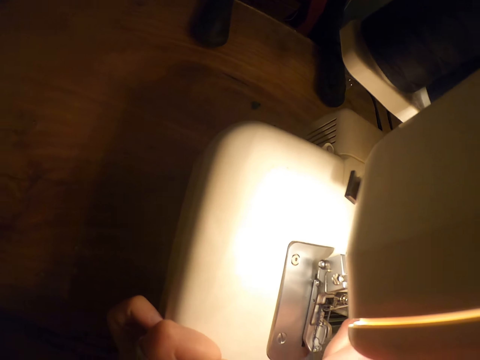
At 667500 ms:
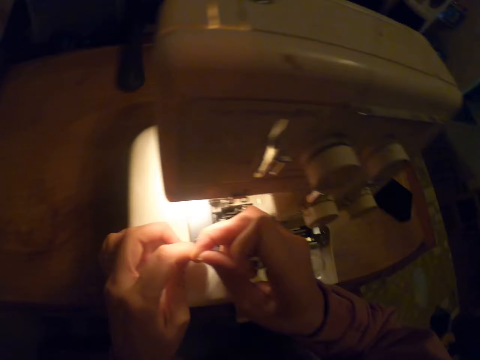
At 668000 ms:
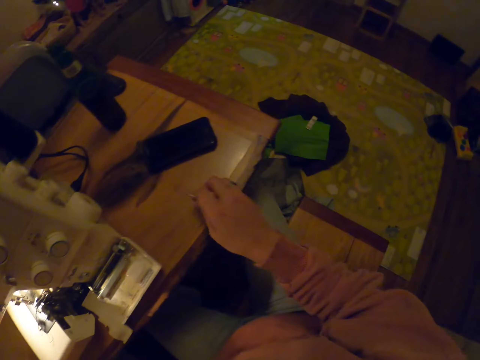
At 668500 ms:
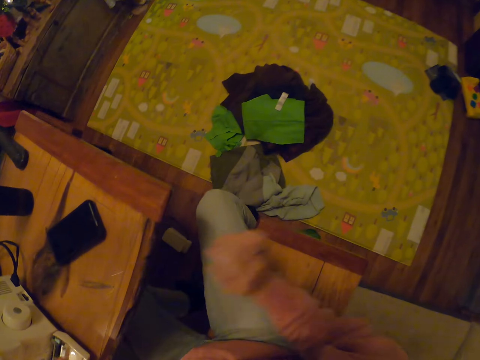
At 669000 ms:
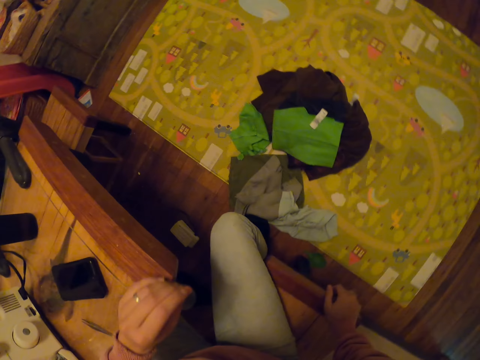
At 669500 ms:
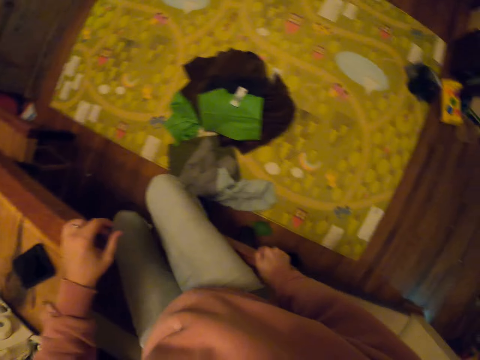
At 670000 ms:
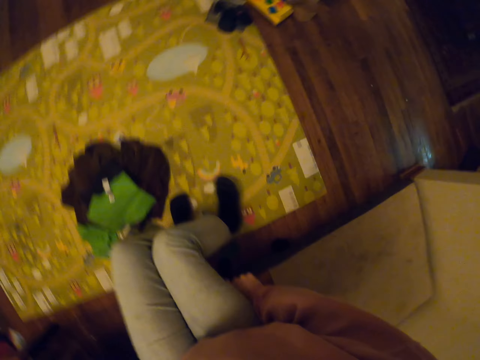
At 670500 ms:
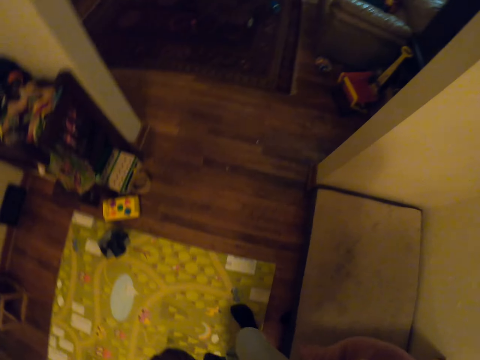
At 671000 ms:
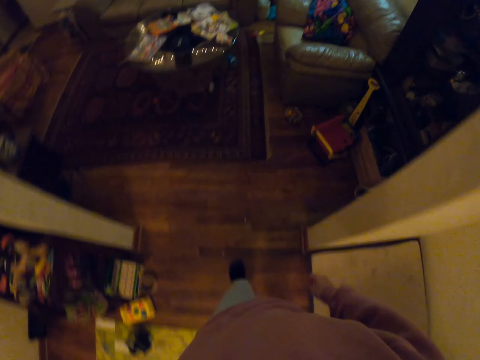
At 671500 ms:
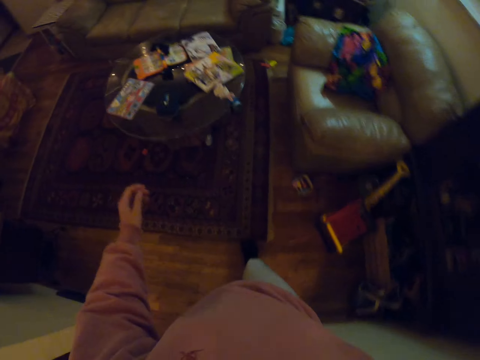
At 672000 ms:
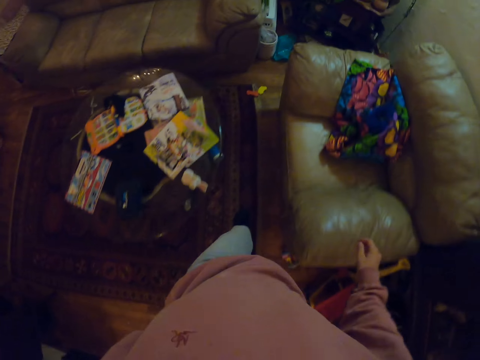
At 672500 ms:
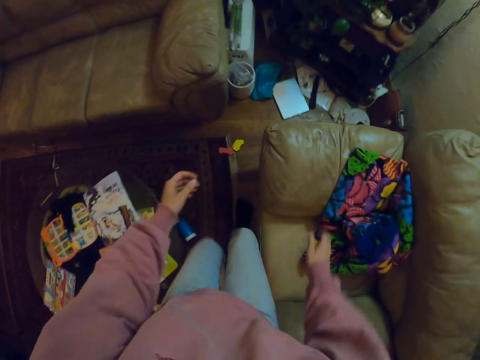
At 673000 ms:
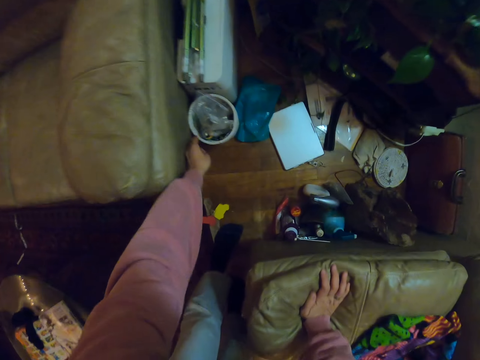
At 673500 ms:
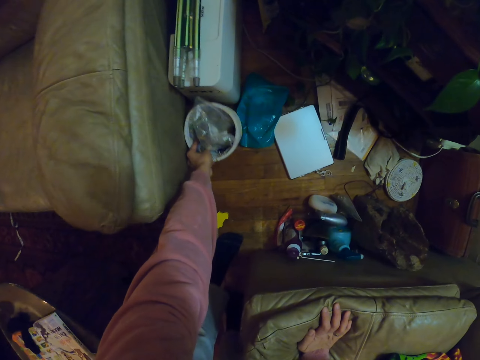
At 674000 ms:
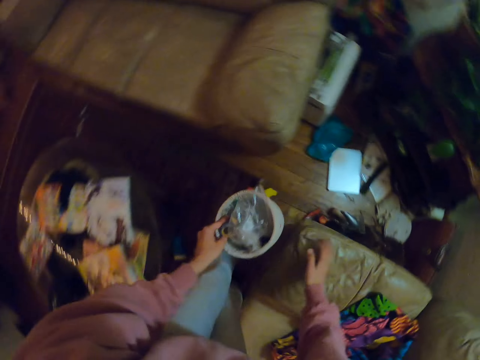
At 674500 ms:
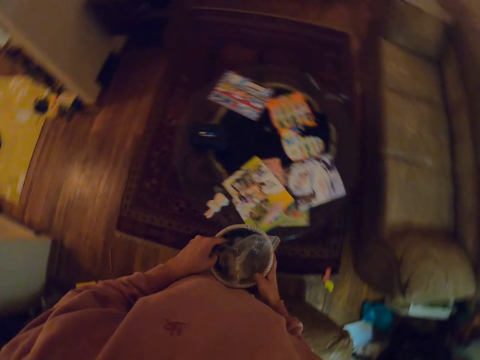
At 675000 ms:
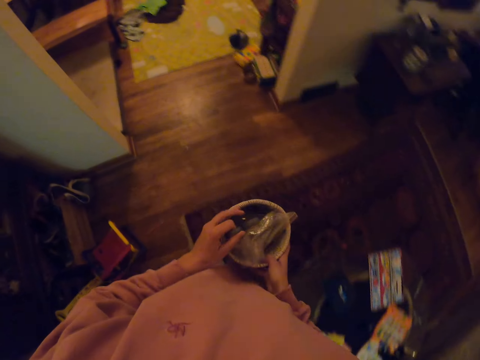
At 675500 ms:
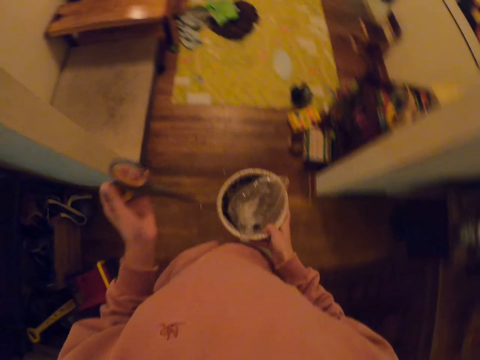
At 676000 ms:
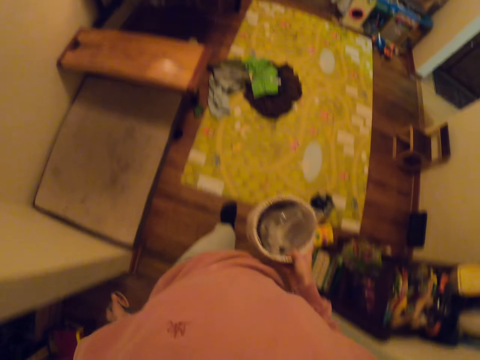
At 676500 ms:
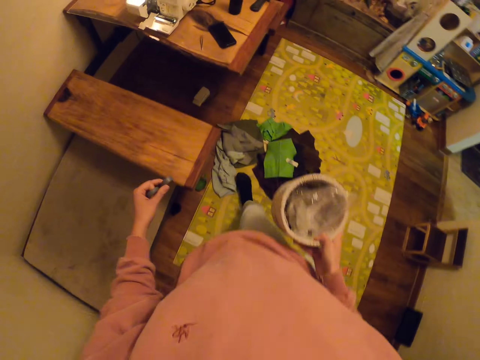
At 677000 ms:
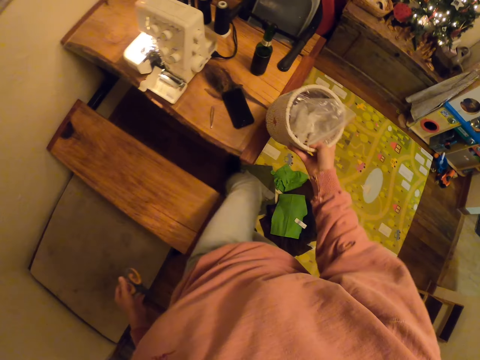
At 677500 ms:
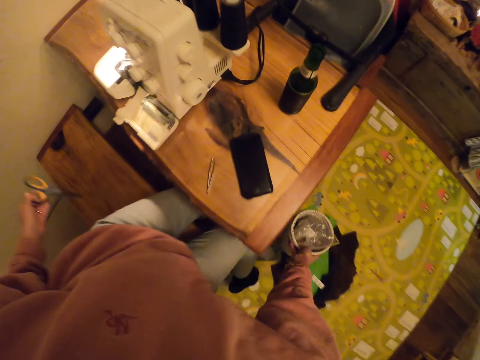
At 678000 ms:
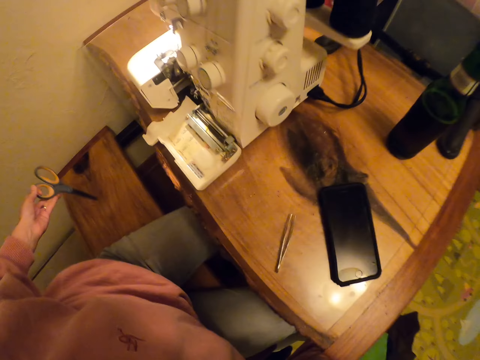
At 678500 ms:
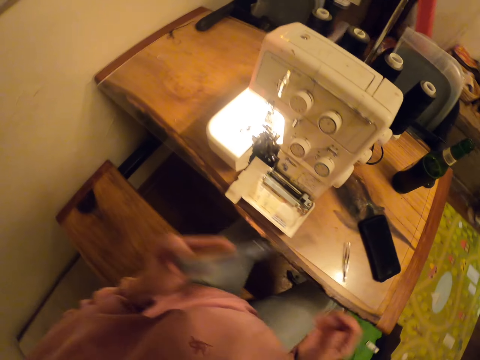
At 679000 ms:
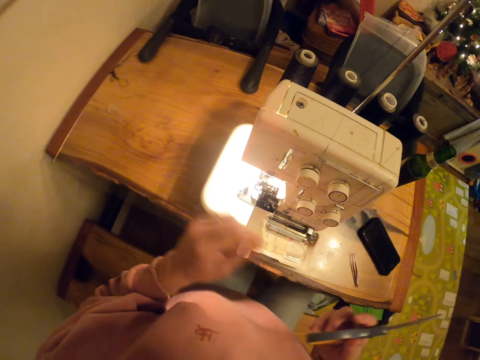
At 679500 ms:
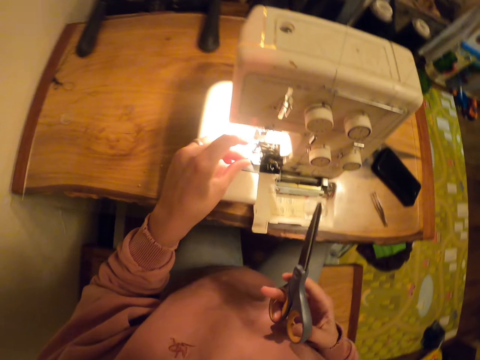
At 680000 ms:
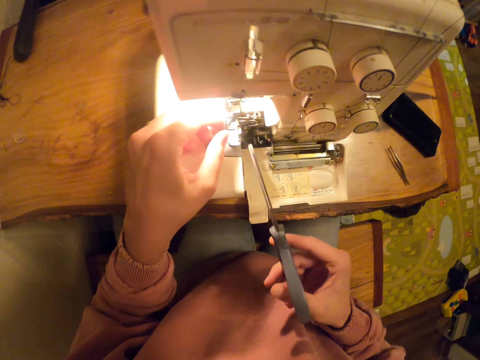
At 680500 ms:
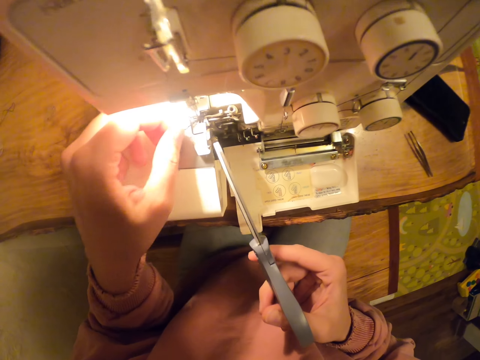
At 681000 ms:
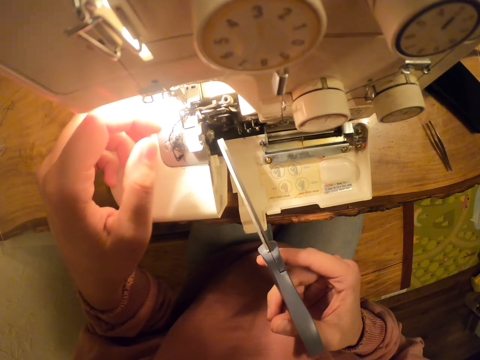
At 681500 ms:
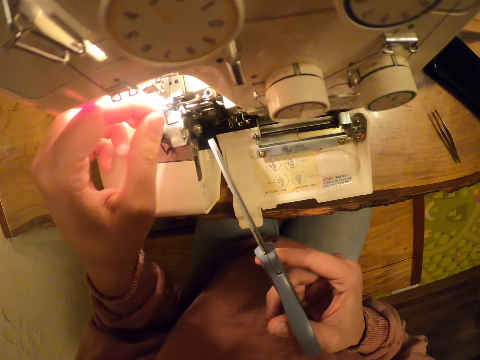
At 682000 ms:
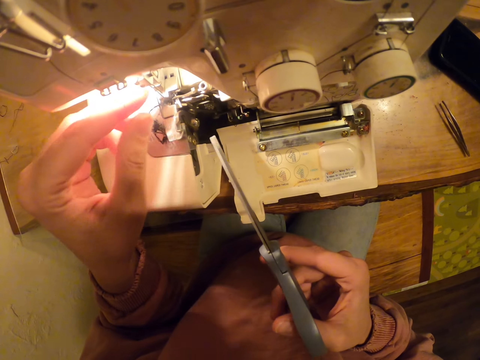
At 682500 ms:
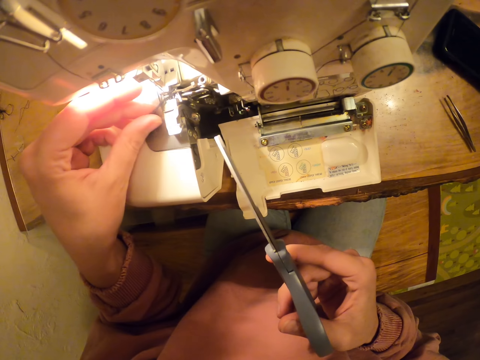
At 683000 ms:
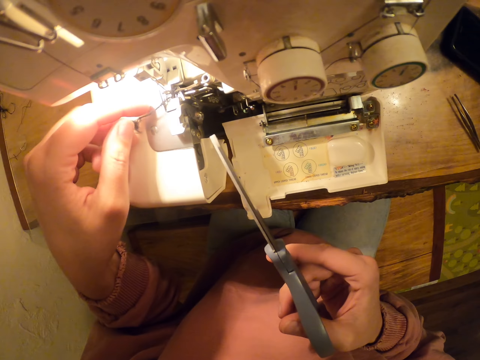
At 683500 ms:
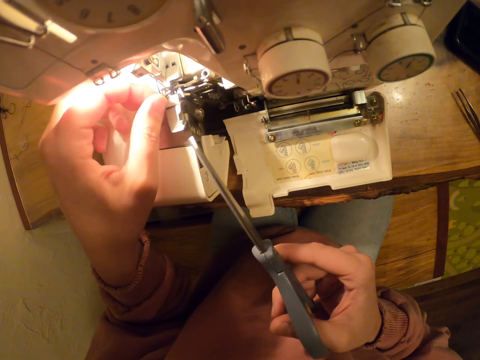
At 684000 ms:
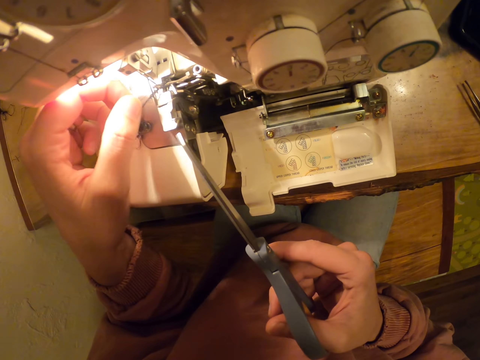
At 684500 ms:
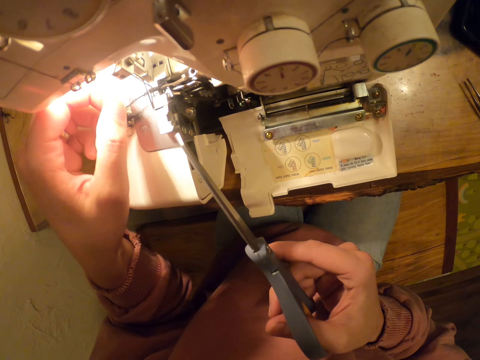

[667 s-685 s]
The camera wearer watches the background. They hold the thread with the right hand. They drop something. They touch the table. They walk around. They pick up a container. They touch something. They pull a scissor from the container. They sit down beside the sewing machine. They walk. They lift the scissor with the left hand. They take the scissor from the left hand. They pull the thread with the left hand. They touch the thread. They hold the scissor with the right hand.

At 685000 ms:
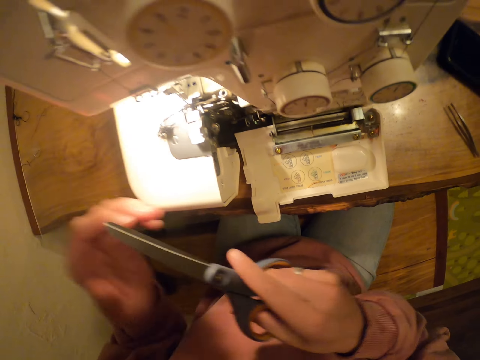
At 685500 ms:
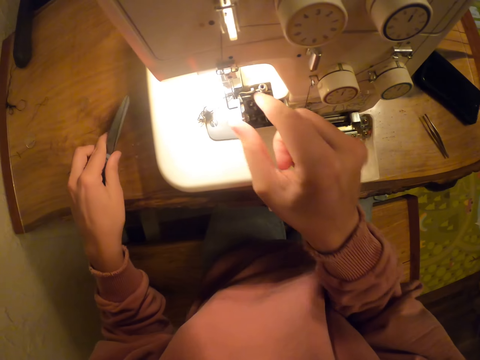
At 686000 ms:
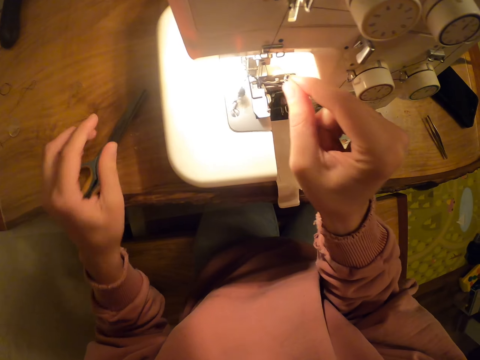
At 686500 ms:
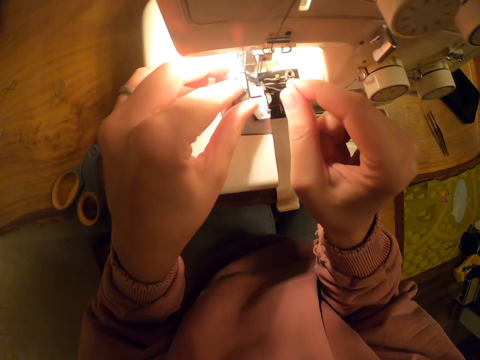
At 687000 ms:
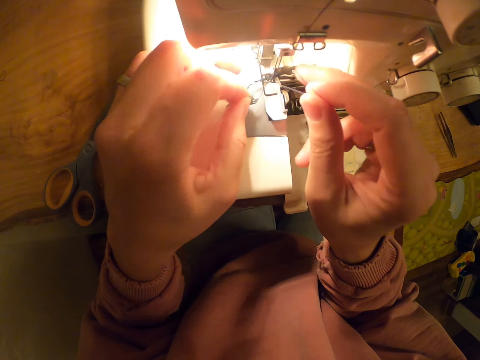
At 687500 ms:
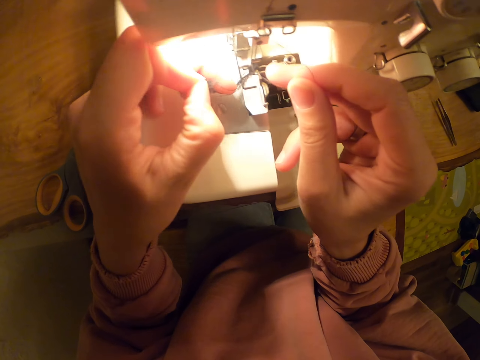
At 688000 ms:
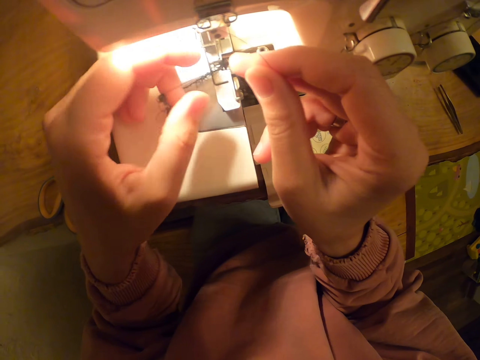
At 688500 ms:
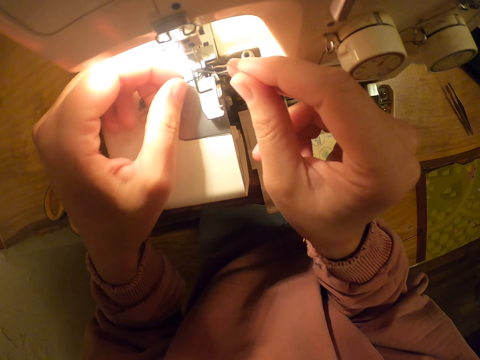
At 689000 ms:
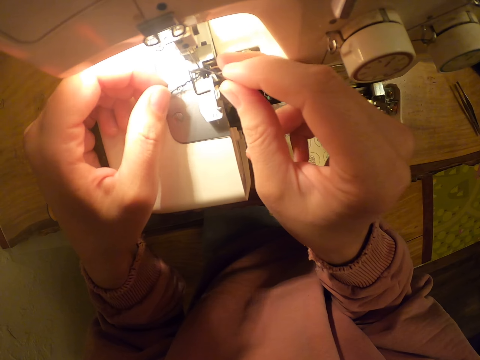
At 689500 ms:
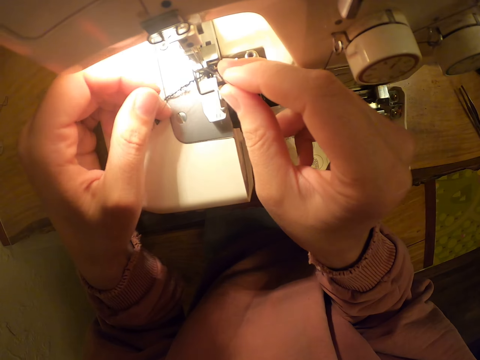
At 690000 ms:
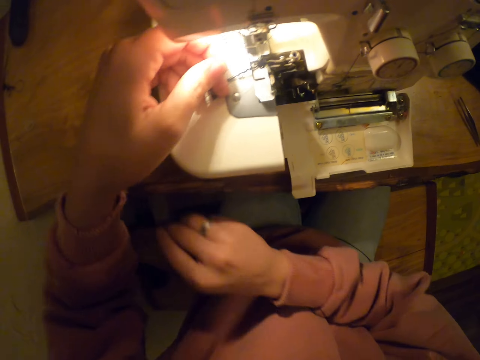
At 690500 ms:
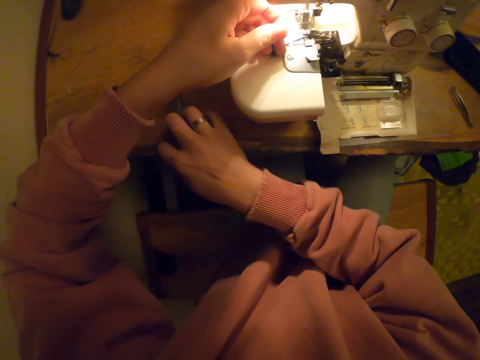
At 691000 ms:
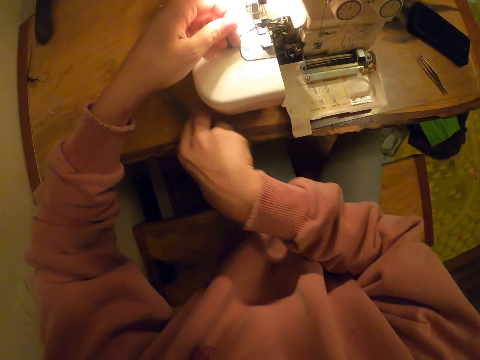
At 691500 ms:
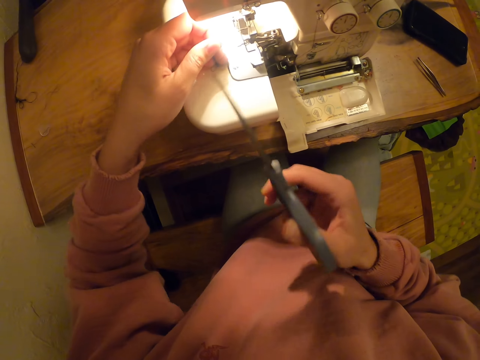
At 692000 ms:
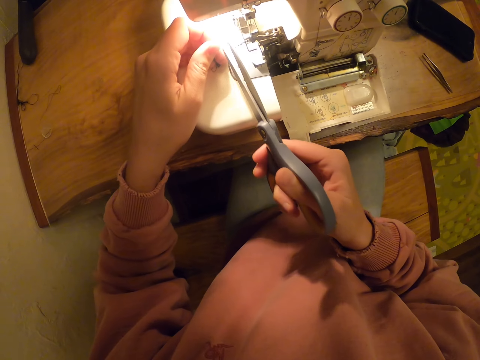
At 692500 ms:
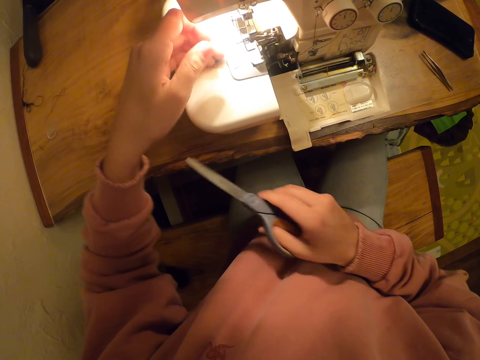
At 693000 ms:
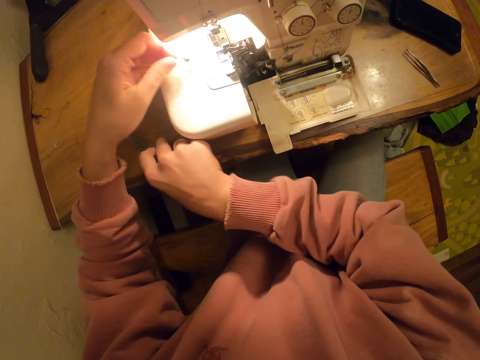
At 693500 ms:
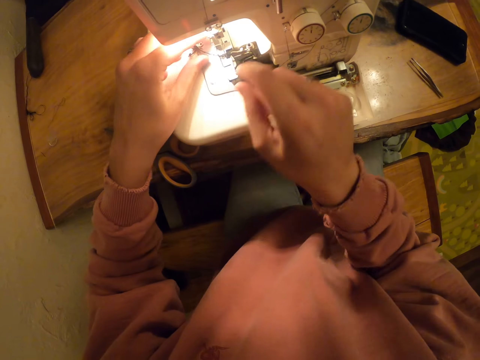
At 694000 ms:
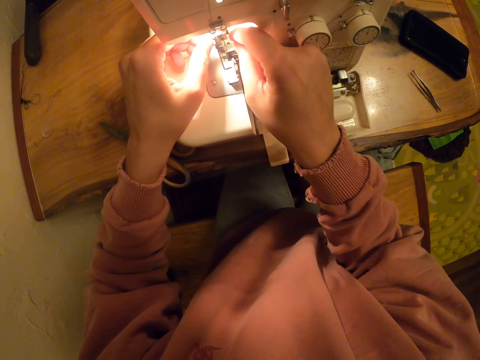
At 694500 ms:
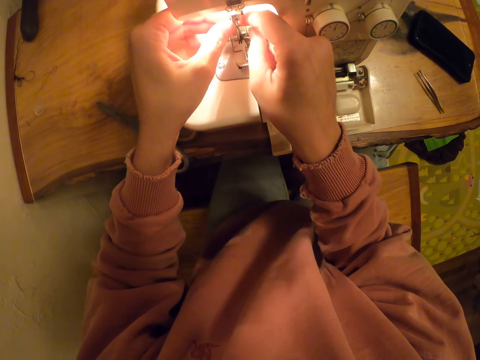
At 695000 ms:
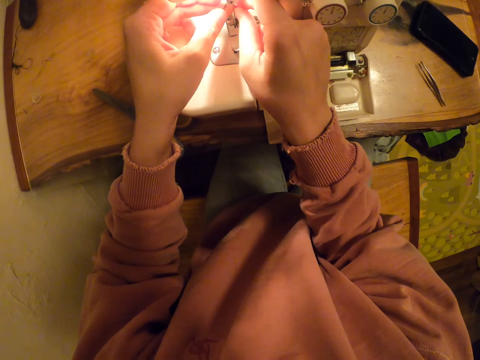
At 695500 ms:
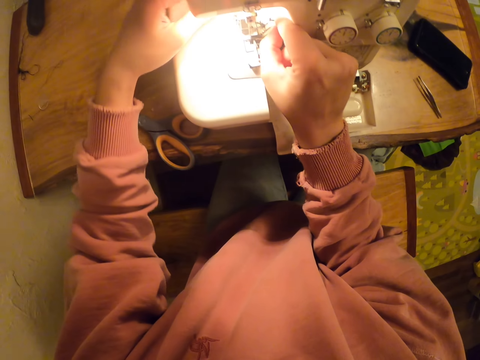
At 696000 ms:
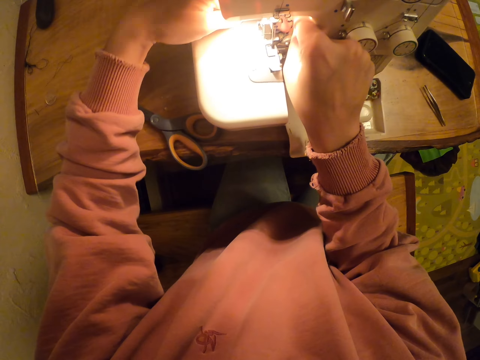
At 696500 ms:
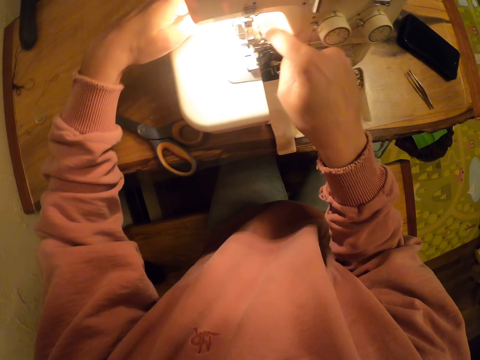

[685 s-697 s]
The camera wearer takes the scissor from the right hand. They hold the thread with the right hand. They hold the thread with both hands. They pick up the scissor with the right hand. They cut the thread with the scissor. They touch the scissor. They drop the scissor with the right hand. They pull the thread with the right hand. They touch the thread.
